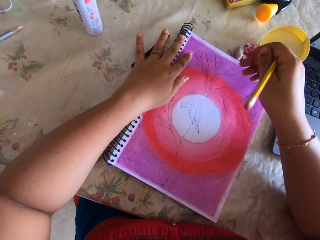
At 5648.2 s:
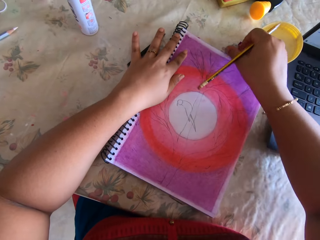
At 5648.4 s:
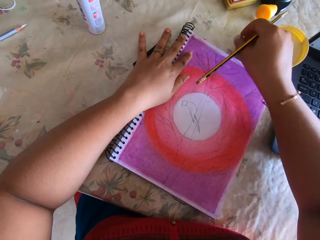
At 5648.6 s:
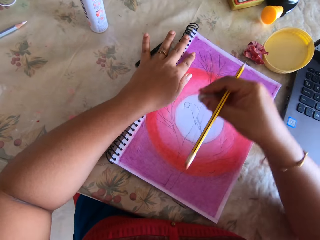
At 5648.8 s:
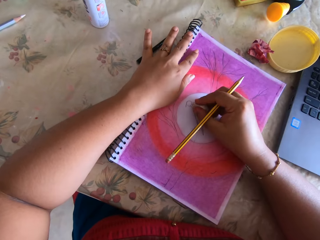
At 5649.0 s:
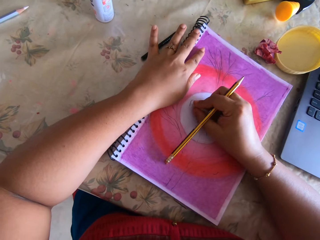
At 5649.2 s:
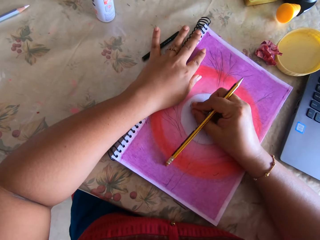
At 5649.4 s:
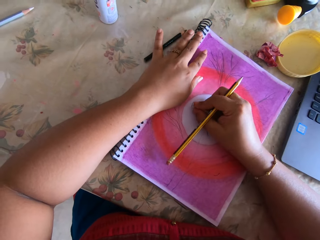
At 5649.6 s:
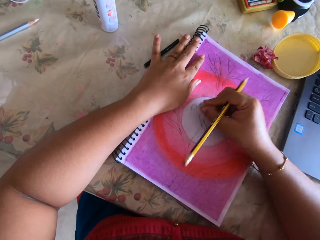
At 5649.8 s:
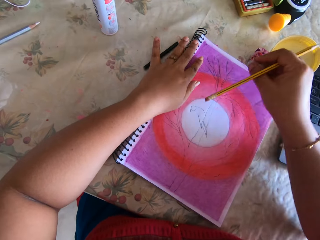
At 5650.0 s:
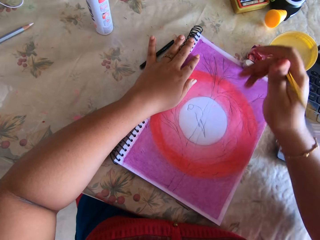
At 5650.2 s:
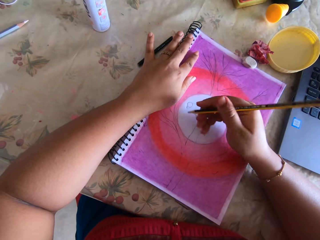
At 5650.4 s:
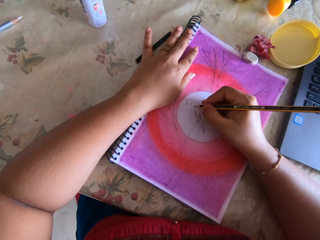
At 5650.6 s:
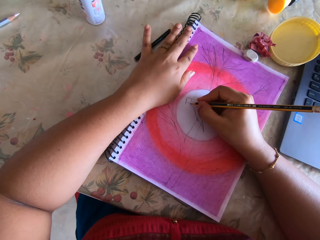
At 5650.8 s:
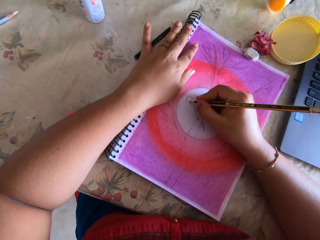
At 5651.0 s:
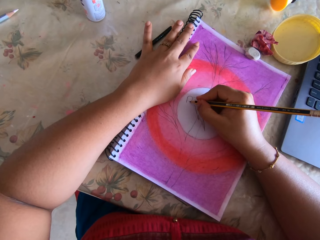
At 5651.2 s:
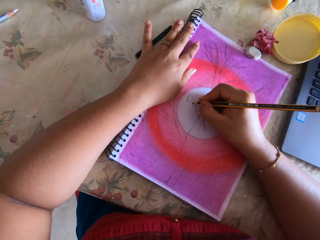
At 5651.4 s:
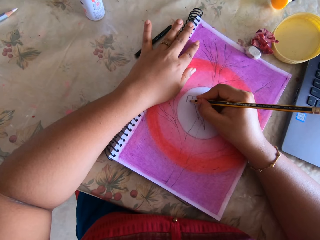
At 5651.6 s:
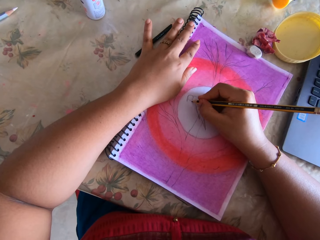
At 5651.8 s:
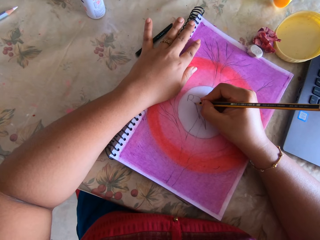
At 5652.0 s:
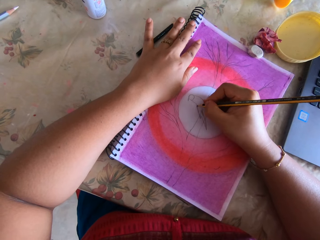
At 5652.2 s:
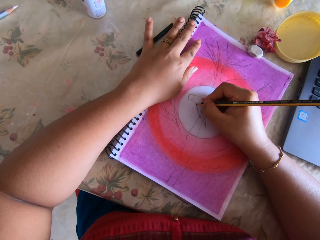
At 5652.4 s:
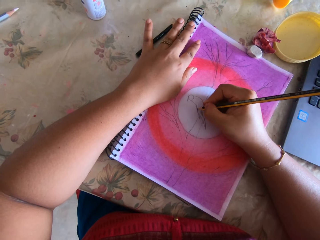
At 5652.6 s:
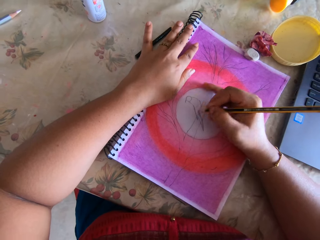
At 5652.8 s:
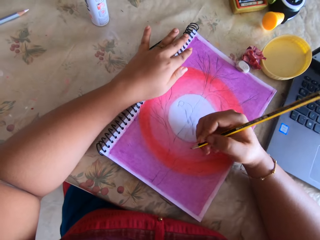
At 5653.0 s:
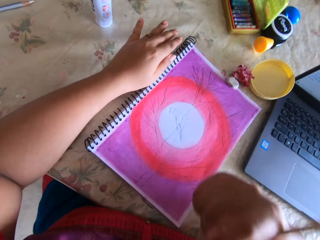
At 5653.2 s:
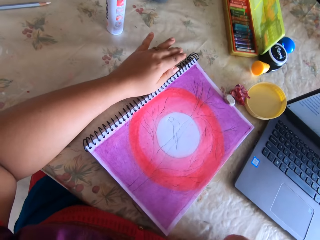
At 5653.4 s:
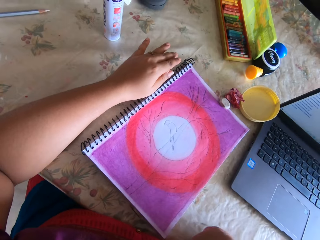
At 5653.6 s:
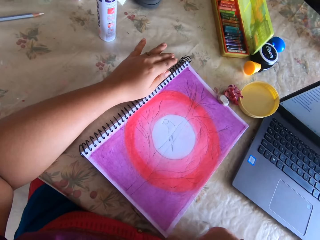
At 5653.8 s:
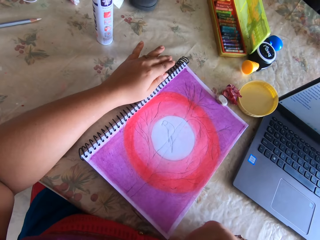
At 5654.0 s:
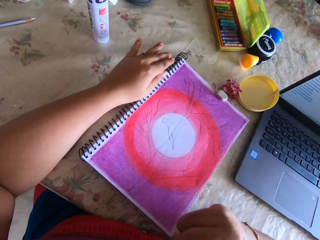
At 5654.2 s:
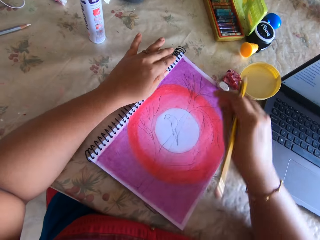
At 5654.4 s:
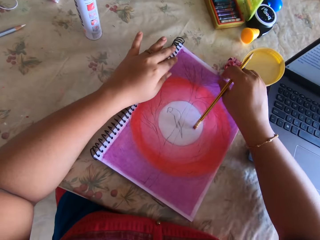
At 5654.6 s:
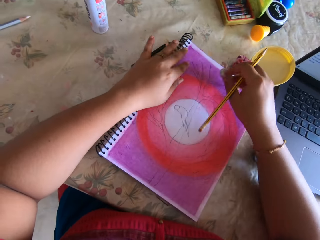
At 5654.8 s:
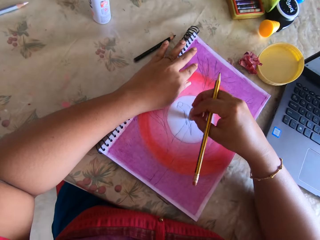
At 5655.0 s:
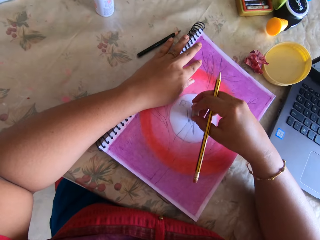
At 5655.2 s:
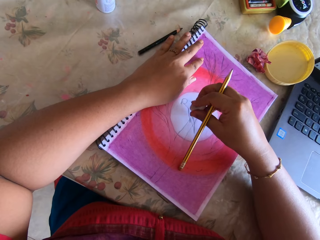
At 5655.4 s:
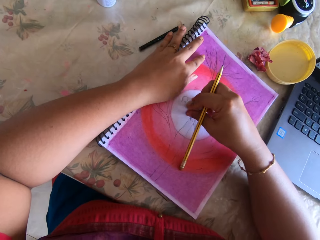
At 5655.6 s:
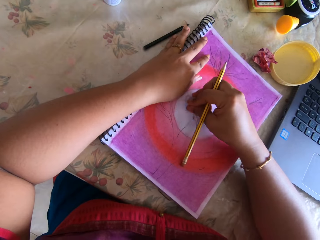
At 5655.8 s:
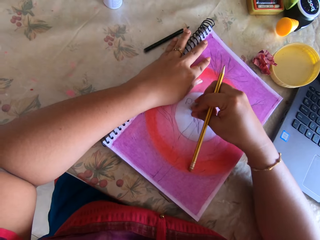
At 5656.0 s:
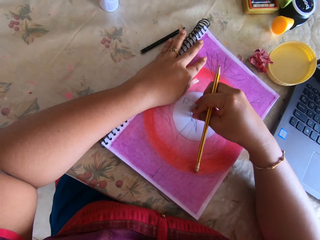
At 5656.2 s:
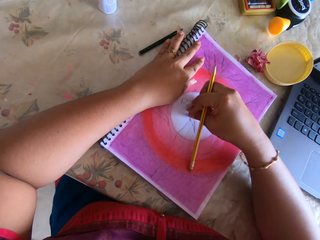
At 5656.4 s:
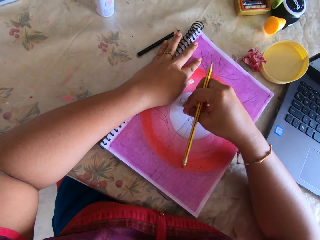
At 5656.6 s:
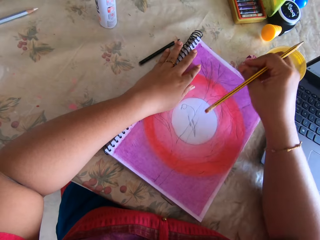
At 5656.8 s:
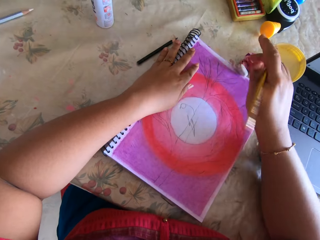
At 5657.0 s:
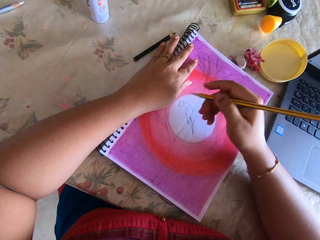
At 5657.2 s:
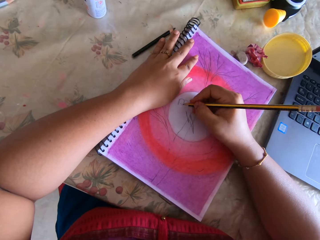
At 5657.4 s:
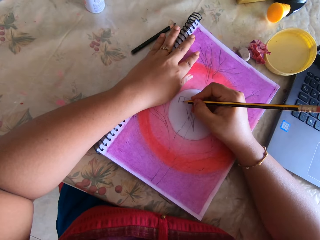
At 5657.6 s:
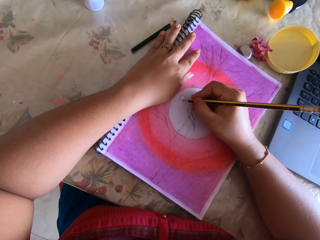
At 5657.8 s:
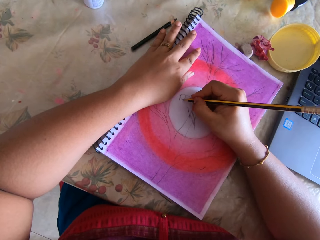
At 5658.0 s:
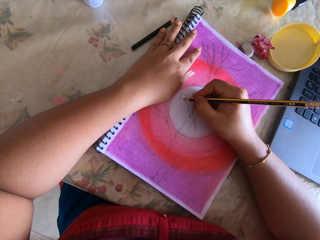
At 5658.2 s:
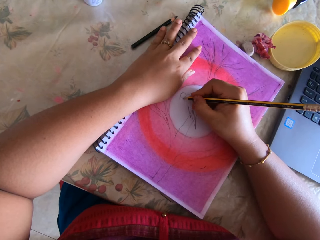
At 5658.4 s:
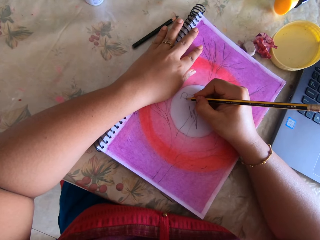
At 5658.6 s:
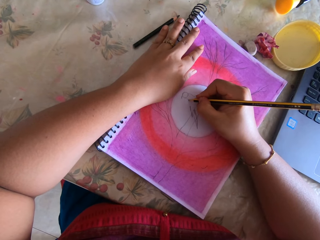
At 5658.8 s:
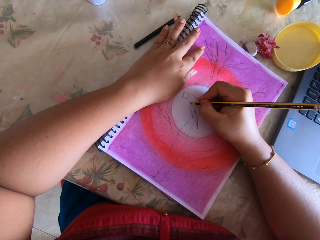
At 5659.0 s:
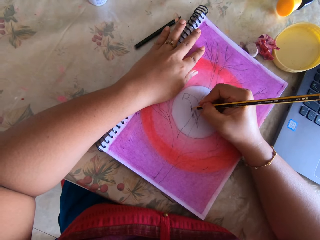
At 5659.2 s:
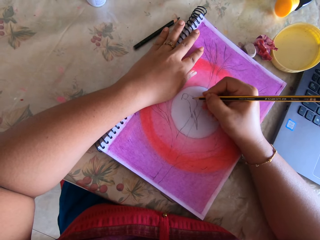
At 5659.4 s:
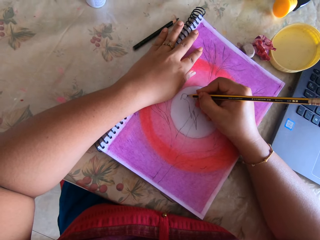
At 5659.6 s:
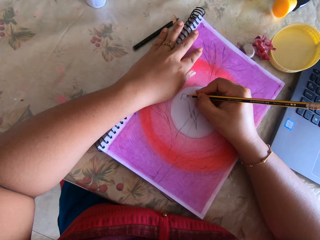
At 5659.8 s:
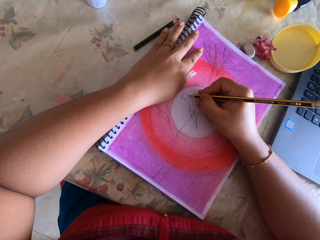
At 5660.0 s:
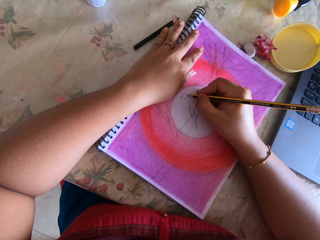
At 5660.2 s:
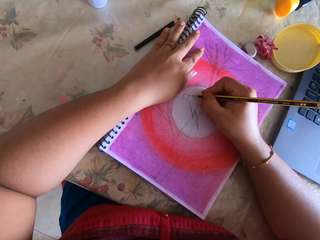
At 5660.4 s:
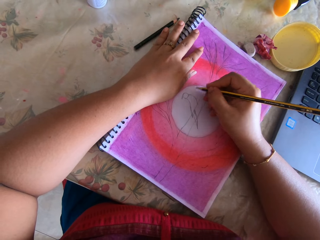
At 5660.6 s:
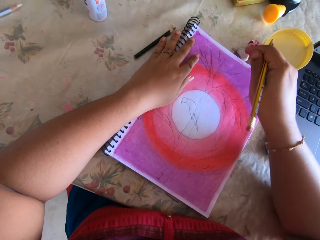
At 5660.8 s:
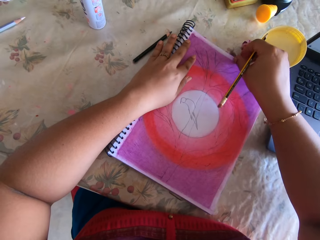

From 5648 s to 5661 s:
The camera wearer erases a picture. They draw the picture. They erase the picture. They touch a rubber. They draw the picture. They write.

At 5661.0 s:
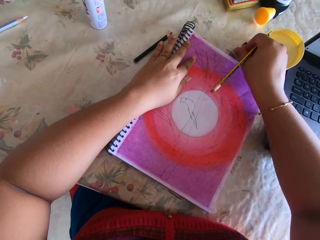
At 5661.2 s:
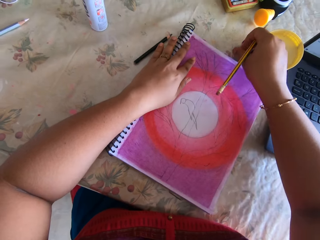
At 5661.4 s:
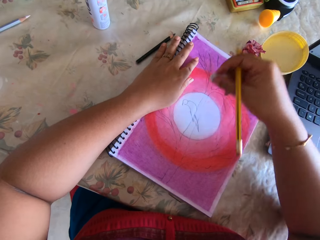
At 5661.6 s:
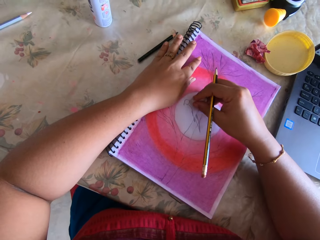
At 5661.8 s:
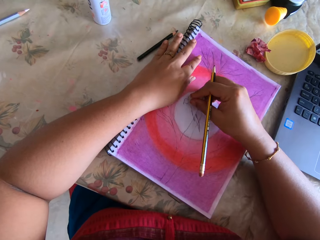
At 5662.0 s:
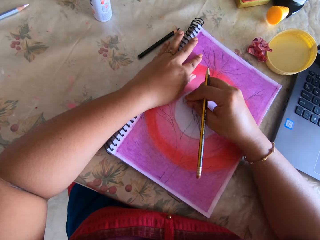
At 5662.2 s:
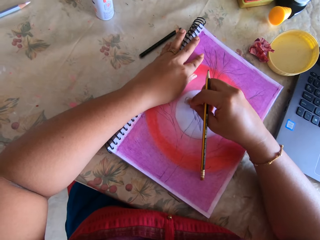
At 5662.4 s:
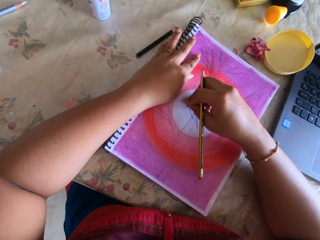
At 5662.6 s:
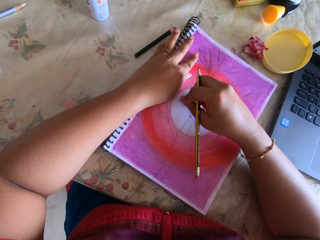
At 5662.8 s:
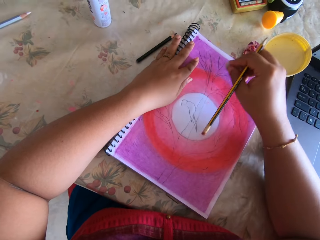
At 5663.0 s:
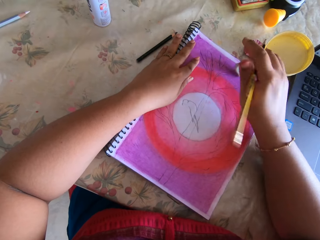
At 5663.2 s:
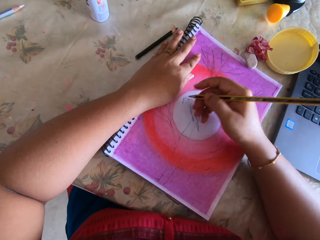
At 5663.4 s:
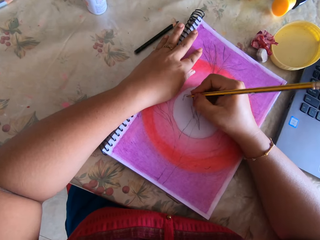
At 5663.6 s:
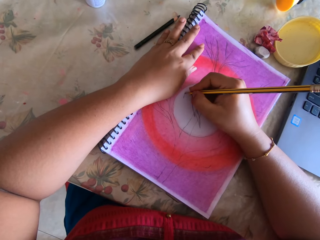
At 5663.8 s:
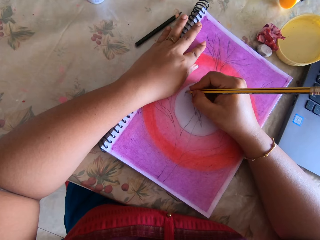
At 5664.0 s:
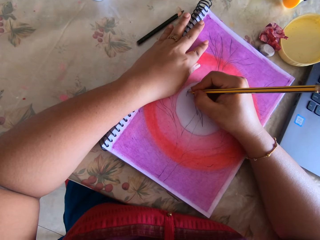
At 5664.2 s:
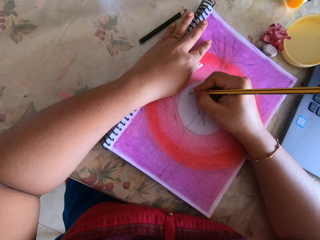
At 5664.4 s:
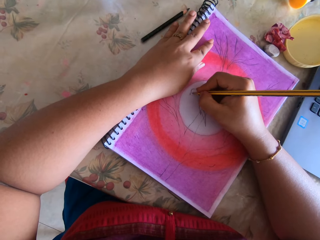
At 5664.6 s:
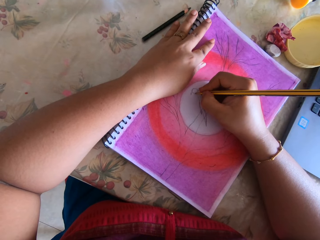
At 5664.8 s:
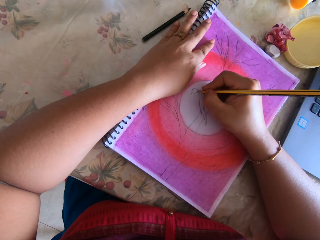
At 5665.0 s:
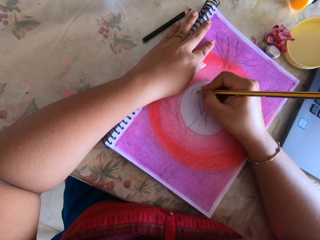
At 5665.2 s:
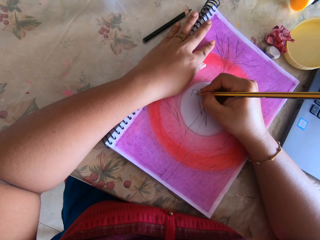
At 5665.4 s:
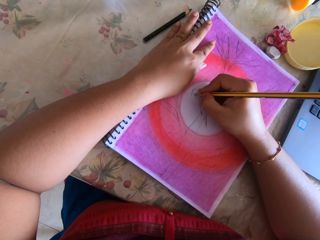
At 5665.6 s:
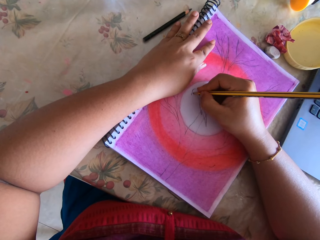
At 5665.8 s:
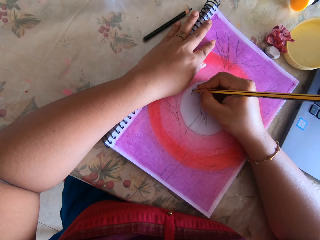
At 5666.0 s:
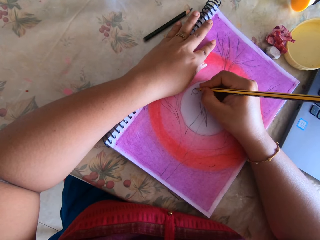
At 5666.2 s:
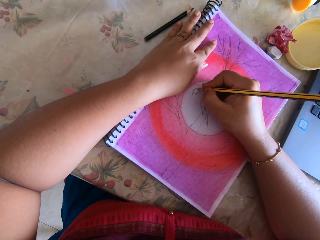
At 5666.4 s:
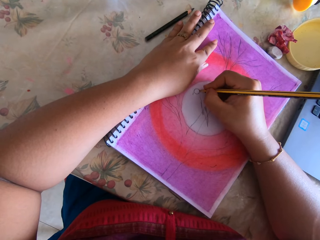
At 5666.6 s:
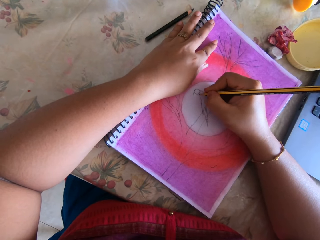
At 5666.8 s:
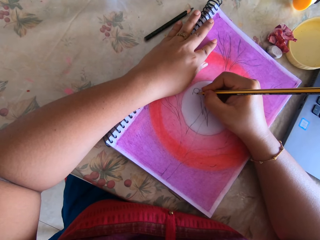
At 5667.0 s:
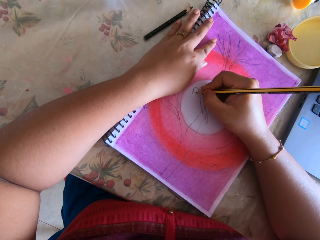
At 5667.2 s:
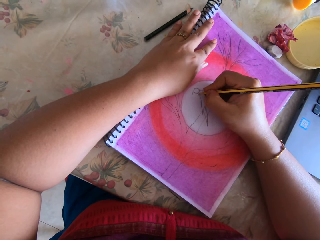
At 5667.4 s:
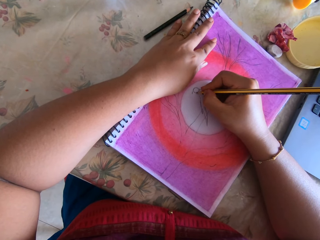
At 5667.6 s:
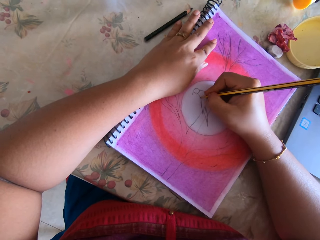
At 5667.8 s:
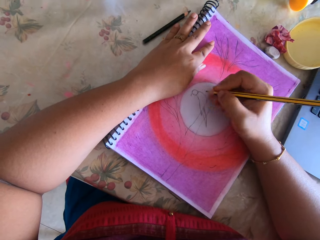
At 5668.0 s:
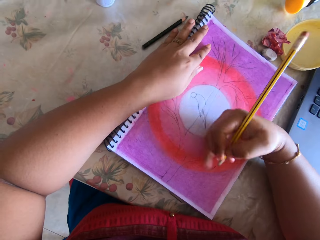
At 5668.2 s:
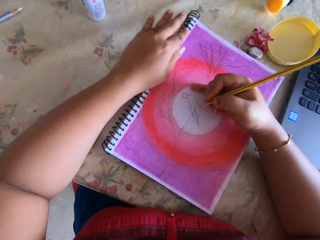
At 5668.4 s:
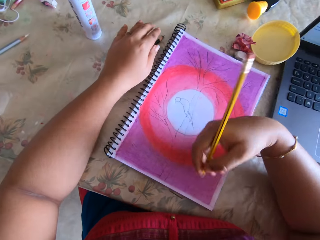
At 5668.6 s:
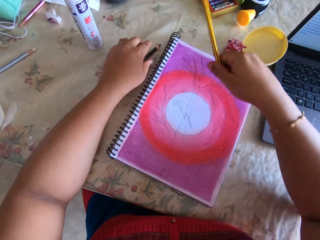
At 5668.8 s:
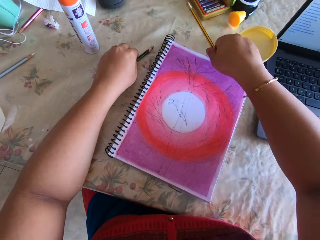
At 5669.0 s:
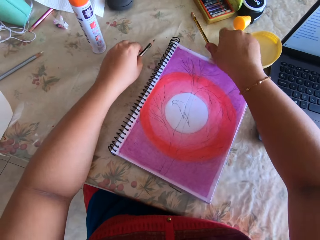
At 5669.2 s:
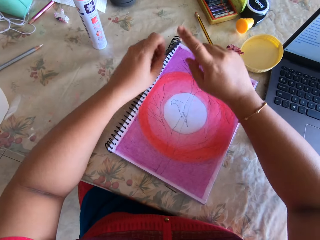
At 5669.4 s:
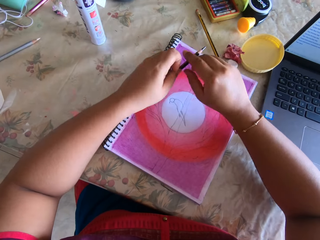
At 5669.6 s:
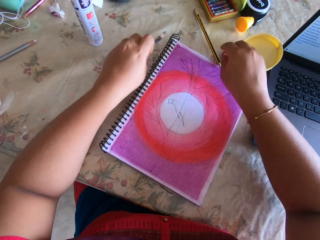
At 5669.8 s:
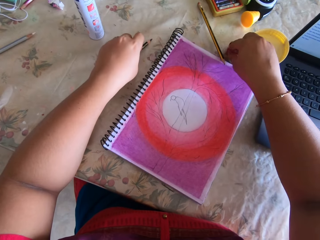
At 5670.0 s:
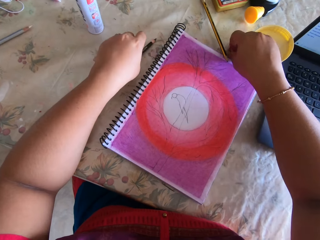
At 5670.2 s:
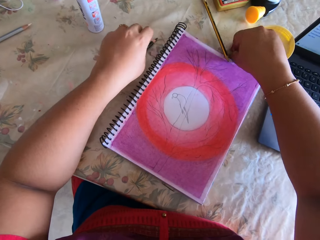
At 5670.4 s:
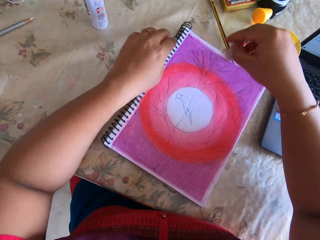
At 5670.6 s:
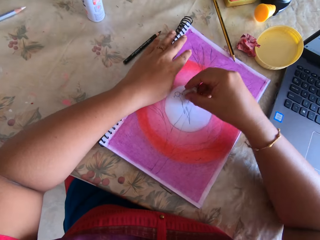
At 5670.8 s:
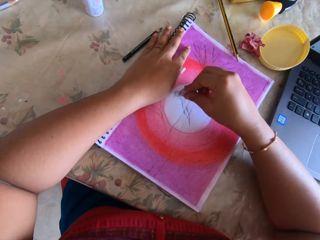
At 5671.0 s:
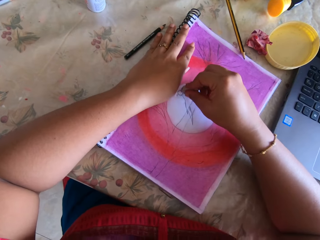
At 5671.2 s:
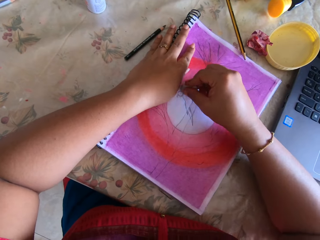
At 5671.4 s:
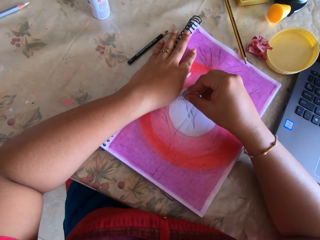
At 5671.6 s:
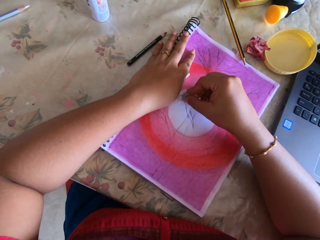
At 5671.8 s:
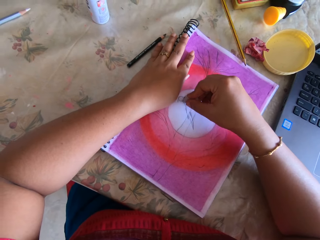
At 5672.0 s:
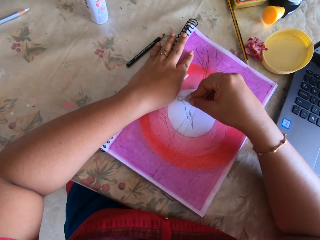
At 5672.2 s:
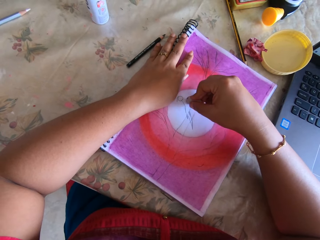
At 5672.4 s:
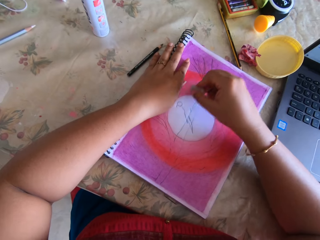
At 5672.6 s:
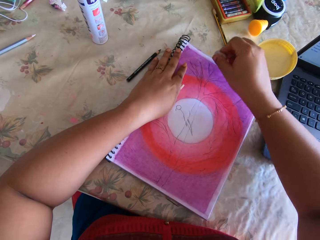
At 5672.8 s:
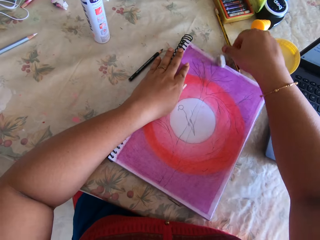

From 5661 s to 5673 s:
The camera wearer erases a picture. They draw the picture. They pick a drawing pen. They erase the picture. They touch a rubber.
